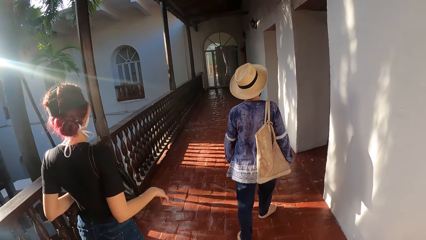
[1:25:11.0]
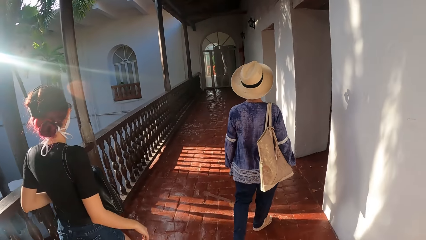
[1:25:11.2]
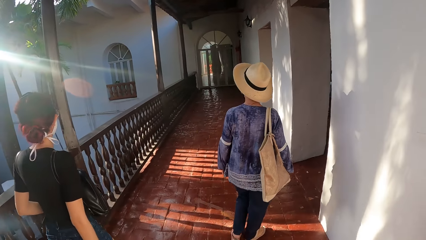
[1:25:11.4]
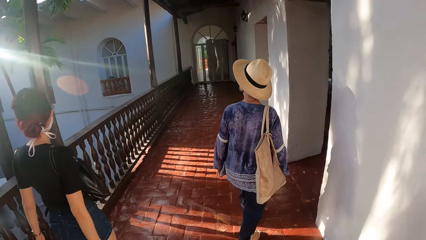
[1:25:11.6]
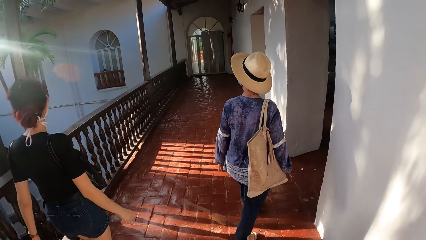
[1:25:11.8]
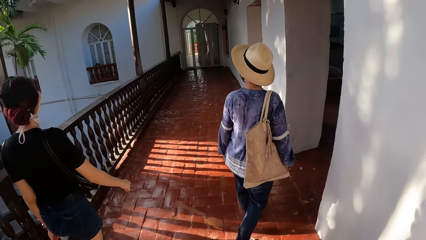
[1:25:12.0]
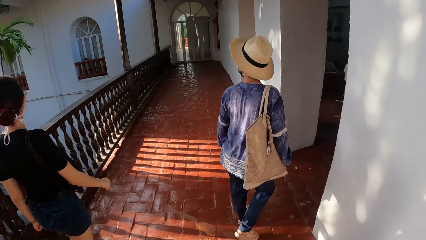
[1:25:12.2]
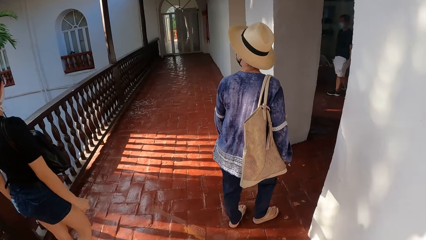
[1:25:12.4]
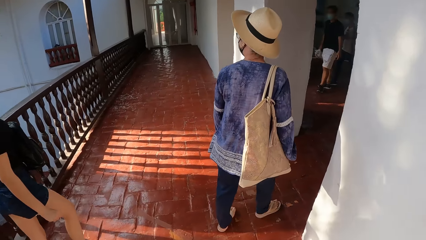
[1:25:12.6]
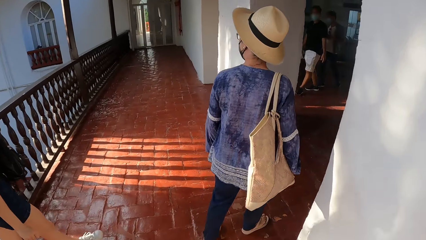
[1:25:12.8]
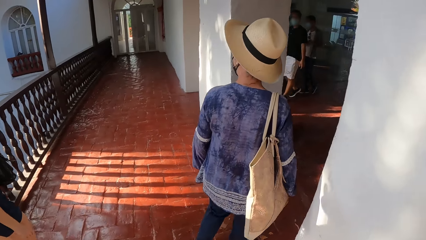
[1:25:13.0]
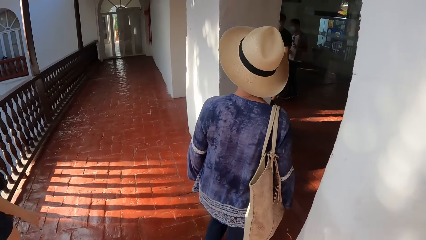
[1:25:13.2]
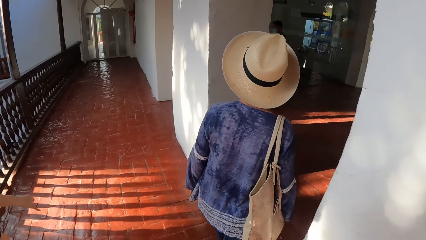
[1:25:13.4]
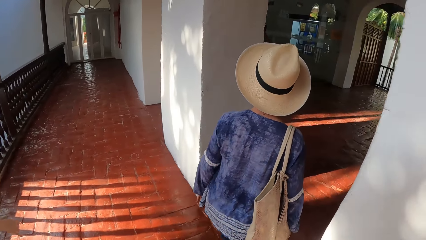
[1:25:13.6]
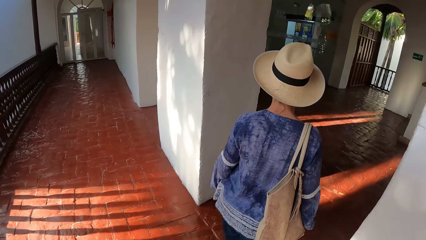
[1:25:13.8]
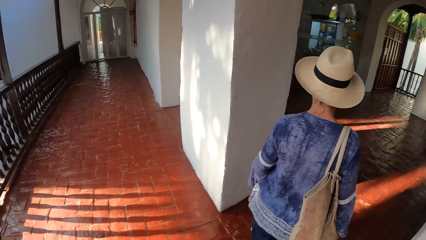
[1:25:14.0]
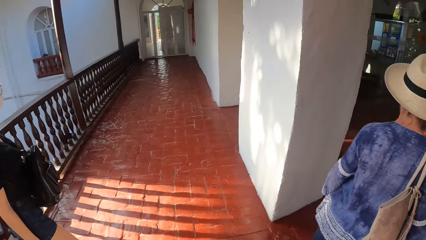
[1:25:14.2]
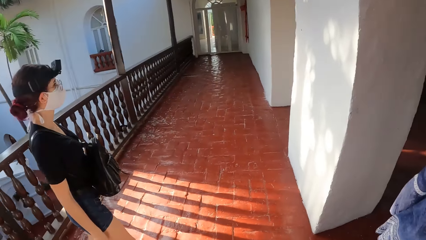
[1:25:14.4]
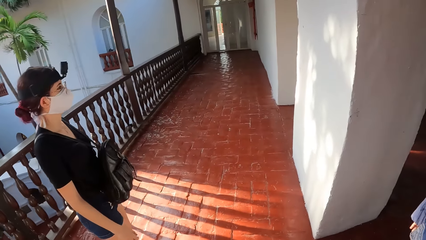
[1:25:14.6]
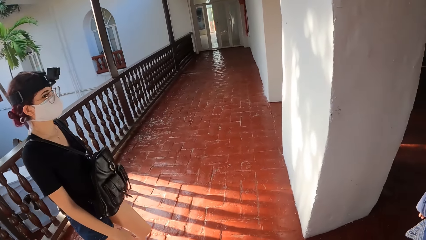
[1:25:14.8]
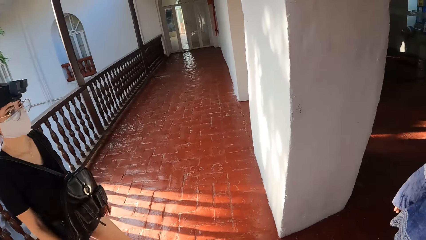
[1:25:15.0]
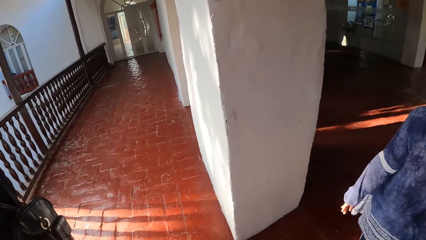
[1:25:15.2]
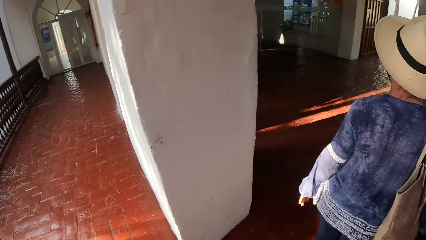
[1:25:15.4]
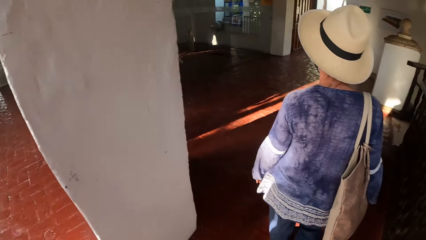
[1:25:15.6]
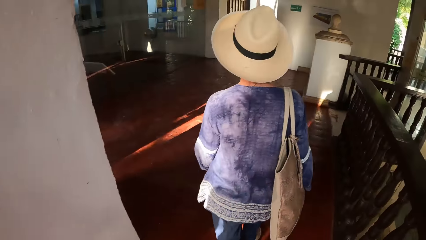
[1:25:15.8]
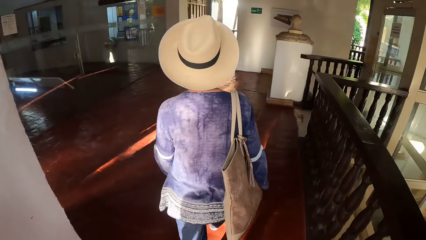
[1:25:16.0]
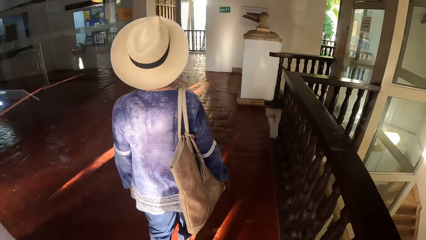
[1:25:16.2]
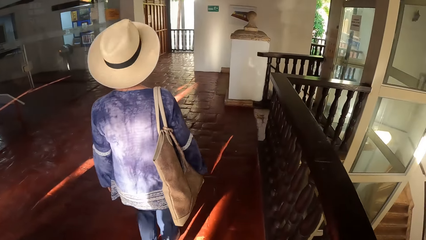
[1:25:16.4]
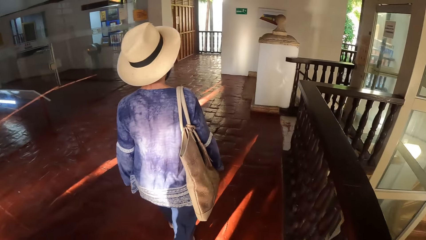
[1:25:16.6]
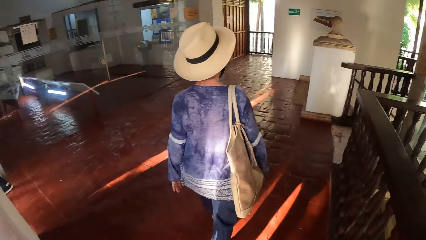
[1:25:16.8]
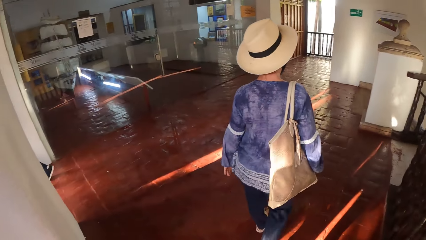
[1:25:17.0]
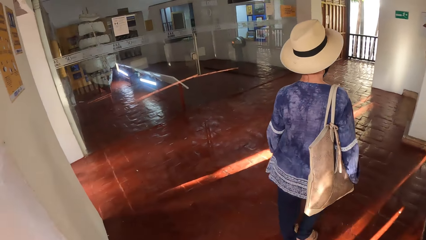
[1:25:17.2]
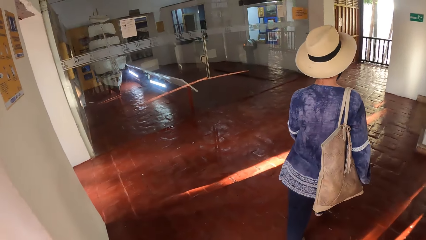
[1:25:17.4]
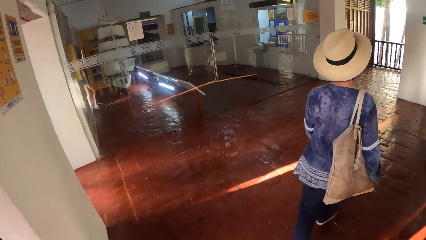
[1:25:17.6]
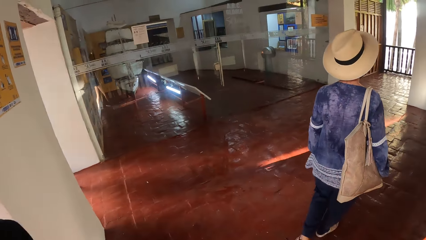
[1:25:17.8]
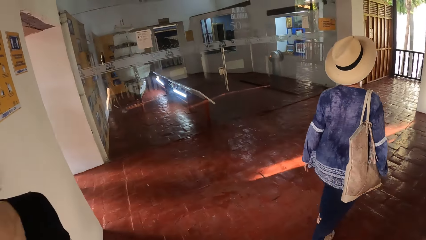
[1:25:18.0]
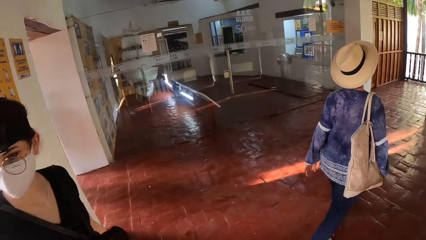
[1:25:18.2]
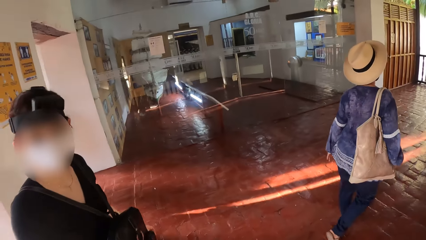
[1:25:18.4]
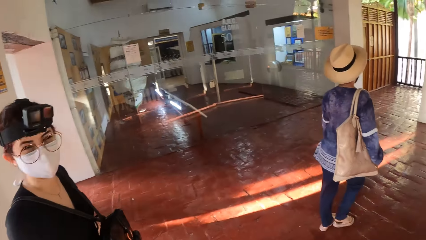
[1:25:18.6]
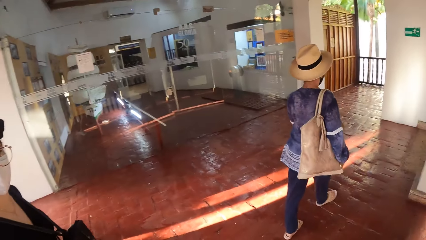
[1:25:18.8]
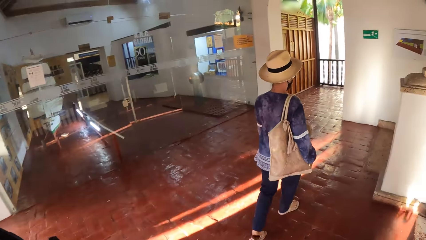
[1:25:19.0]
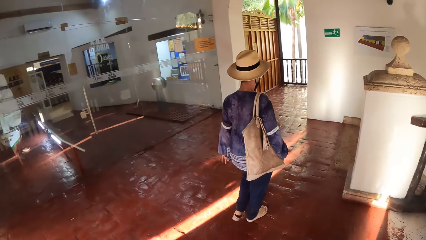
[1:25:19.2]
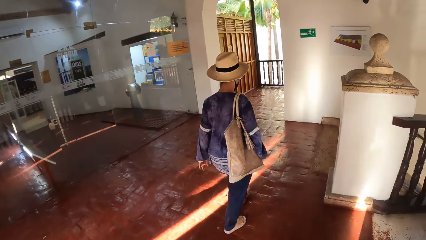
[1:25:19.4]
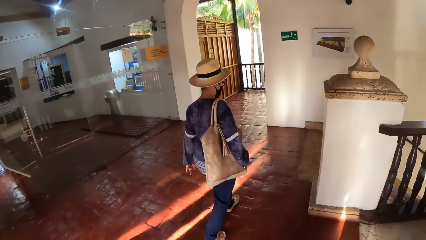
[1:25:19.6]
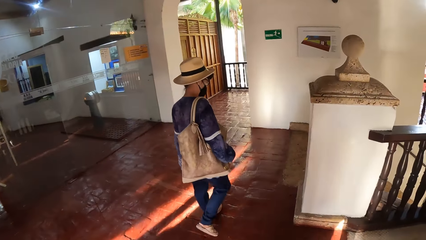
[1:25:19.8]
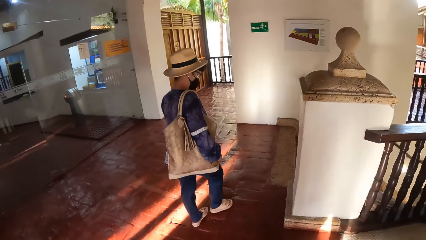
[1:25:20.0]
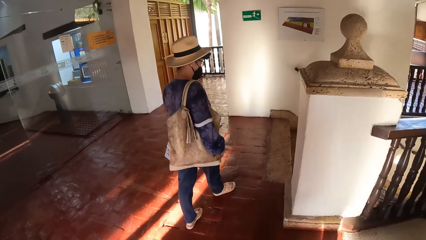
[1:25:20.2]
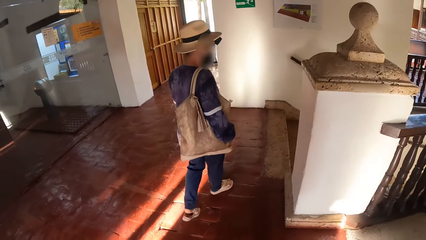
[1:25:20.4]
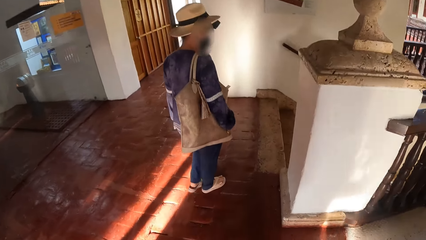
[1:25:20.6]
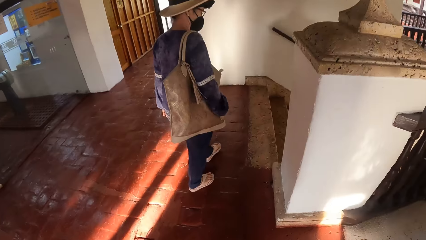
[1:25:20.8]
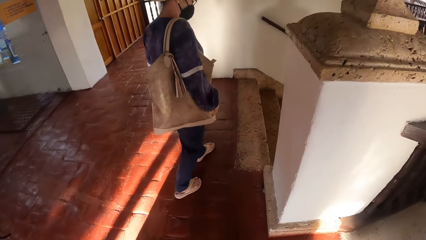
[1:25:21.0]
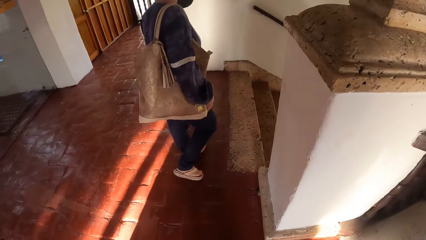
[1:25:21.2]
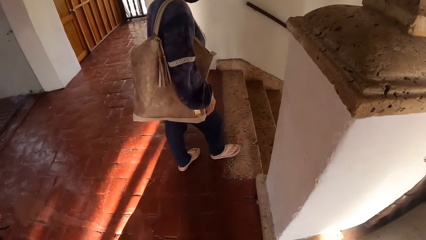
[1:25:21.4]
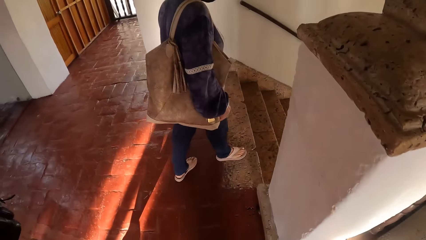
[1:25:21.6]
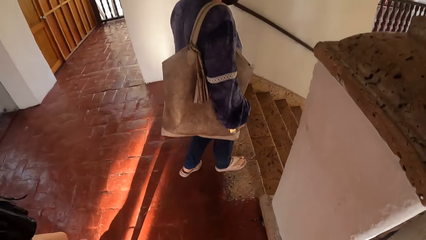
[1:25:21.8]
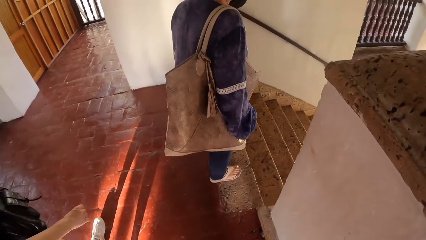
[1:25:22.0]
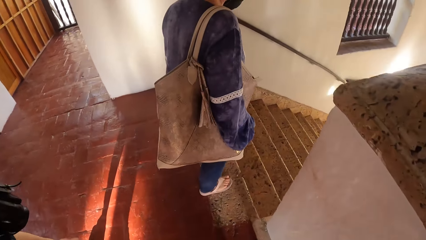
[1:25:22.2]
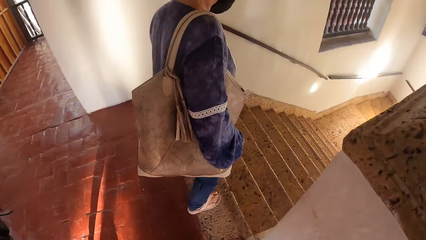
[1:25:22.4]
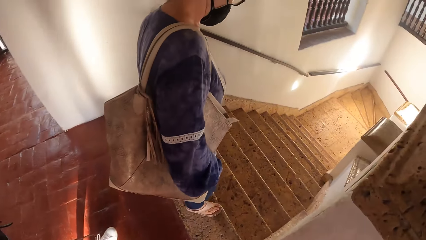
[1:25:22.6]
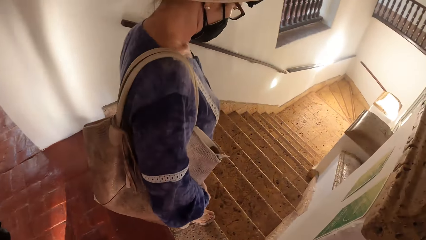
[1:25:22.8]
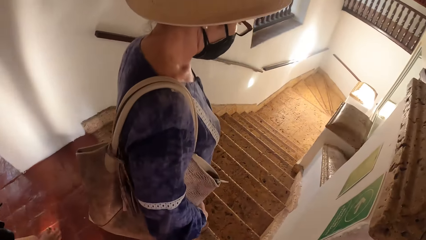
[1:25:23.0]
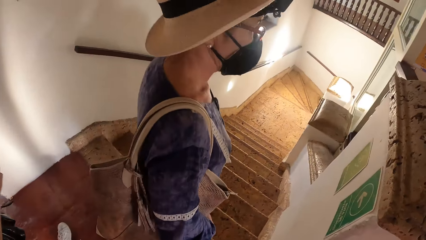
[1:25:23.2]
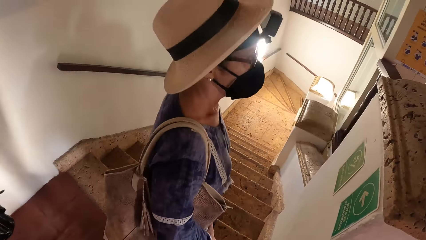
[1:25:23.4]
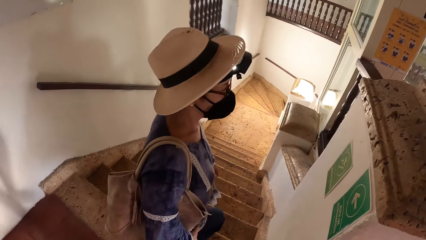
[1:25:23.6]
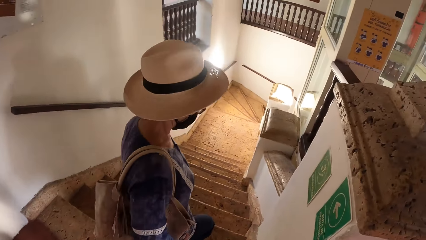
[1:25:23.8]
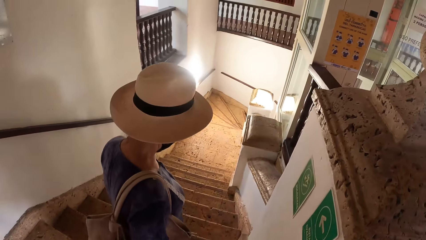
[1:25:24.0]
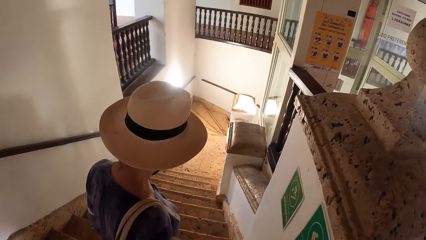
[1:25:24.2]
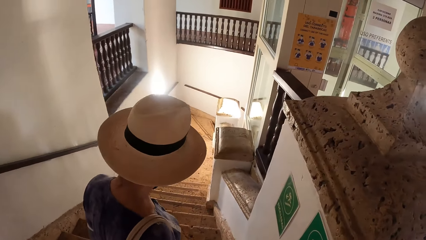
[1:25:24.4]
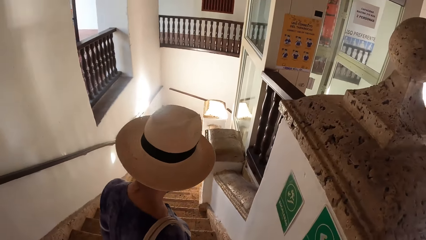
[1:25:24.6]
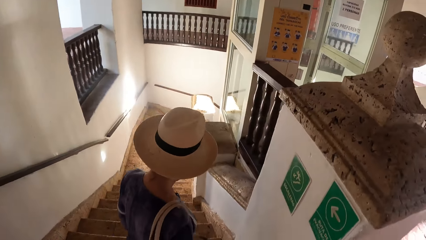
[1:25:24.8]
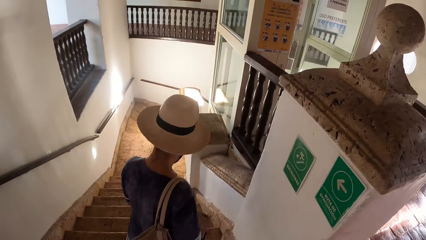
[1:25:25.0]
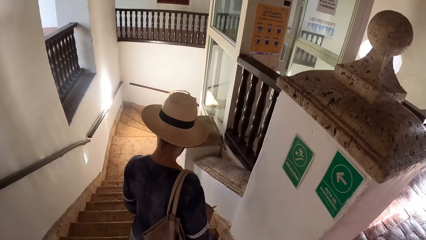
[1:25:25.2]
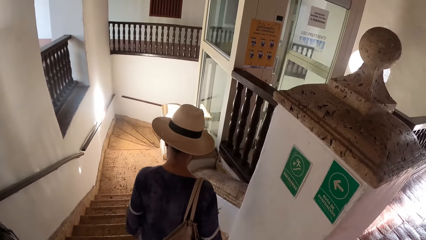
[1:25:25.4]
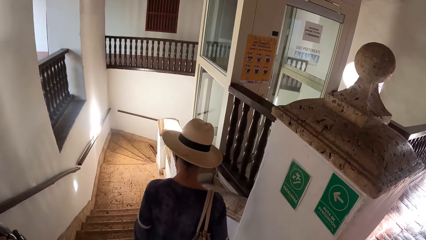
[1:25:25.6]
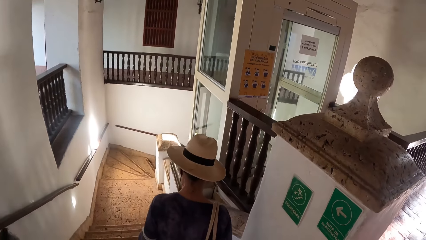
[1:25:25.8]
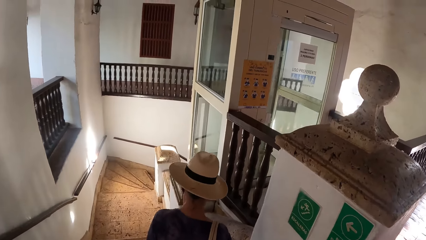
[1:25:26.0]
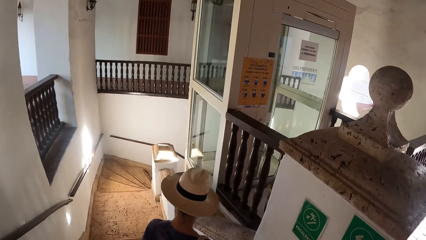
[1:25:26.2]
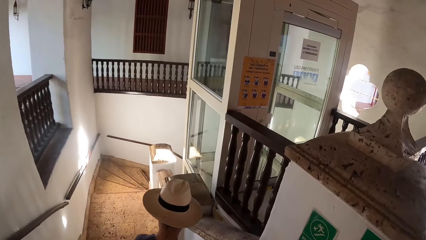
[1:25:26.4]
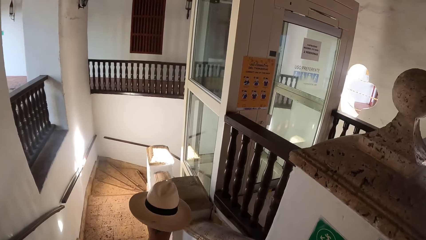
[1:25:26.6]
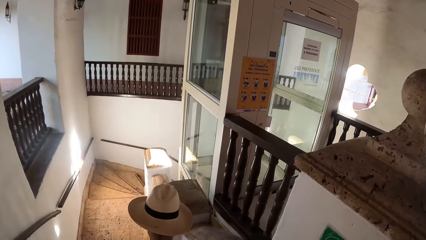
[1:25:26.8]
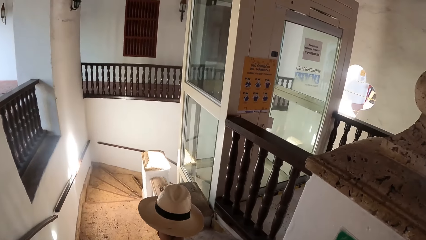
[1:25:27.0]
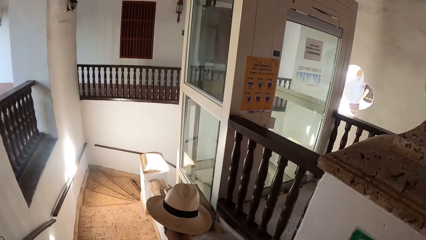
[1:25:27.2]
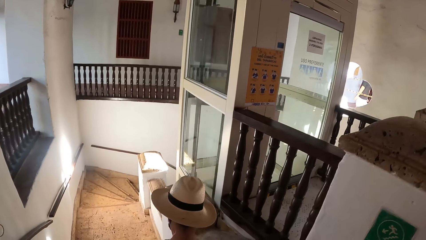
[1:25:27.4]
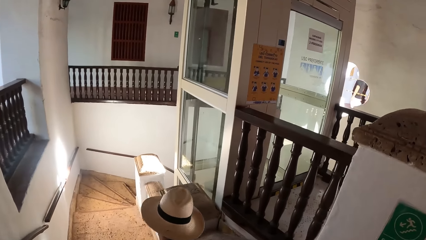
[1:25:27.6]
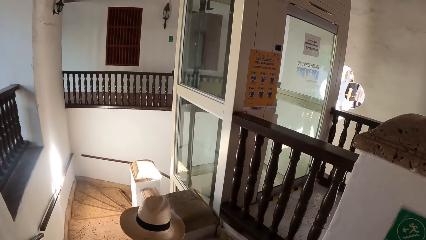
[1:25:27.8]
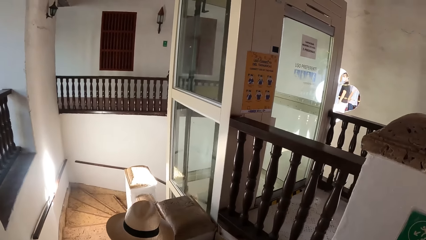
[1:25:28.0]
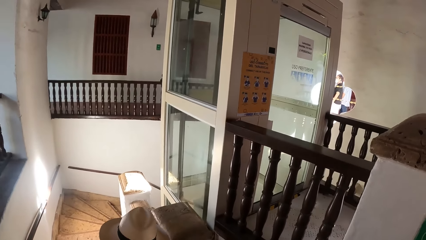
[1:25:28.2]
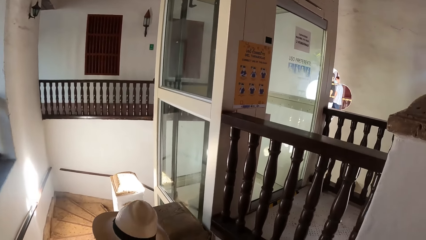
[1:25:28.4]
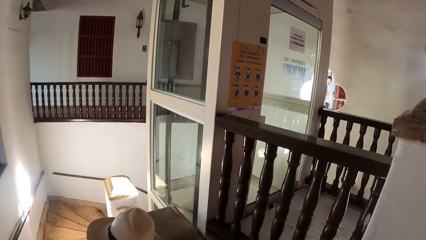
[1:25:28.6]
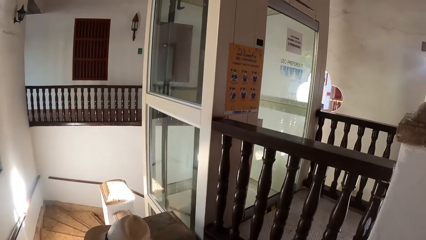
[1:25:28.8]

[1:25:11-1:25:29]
The woman walks into a room. The camera wearer walks around the room with a woman and another woman. They walk into the room. Another woman walks into the room. The first woman walks down a staircase. The camera wearer walks down the stairs. They walk down the staircase.
